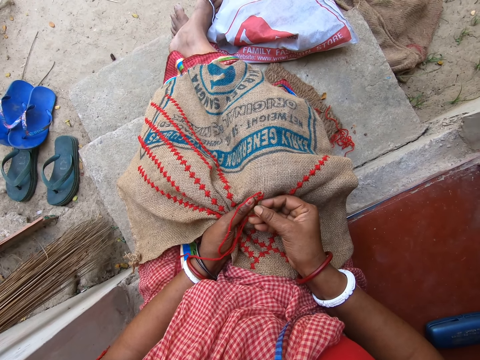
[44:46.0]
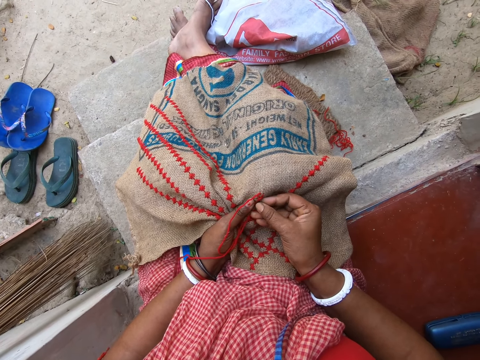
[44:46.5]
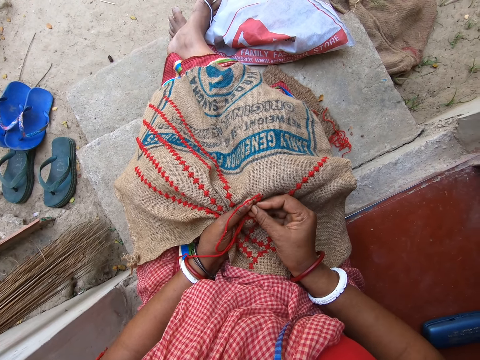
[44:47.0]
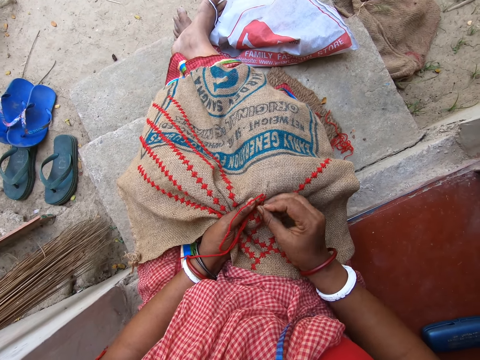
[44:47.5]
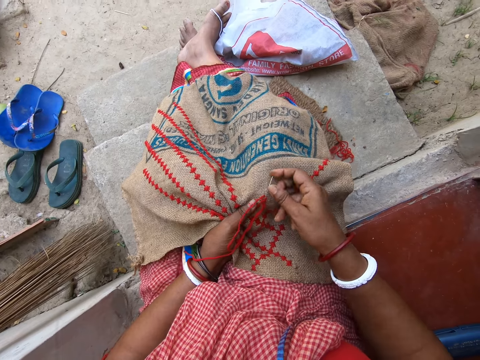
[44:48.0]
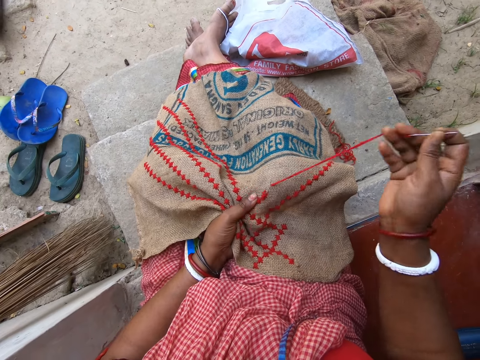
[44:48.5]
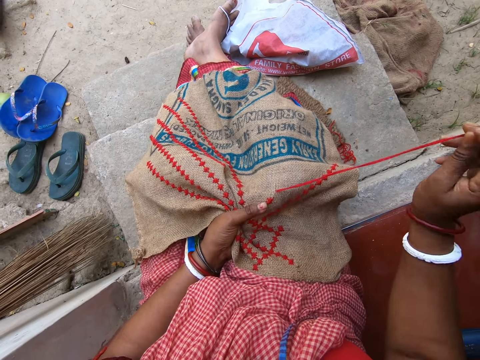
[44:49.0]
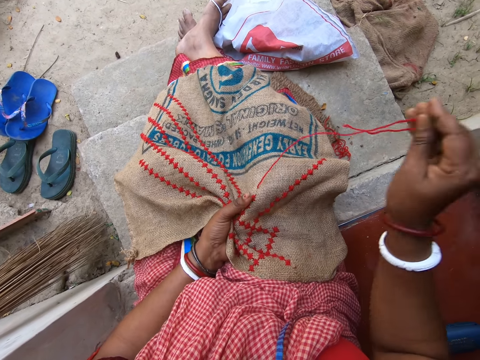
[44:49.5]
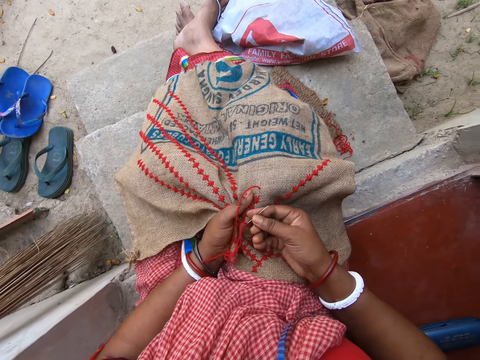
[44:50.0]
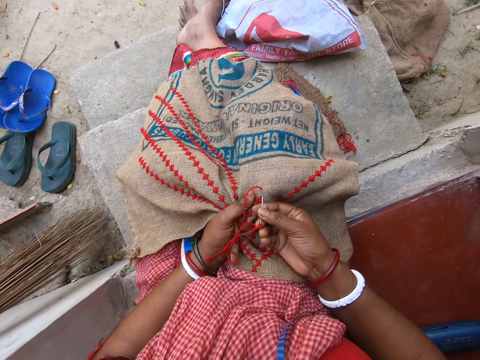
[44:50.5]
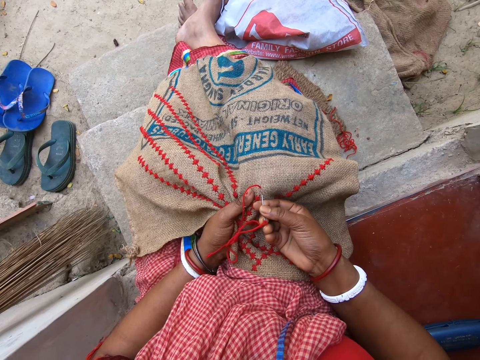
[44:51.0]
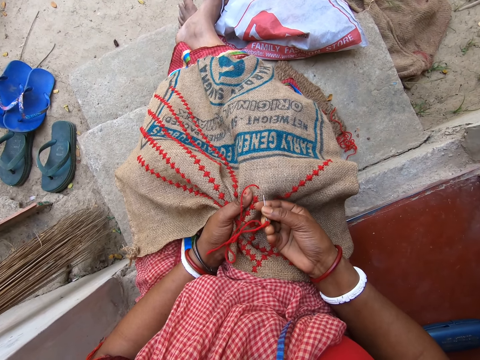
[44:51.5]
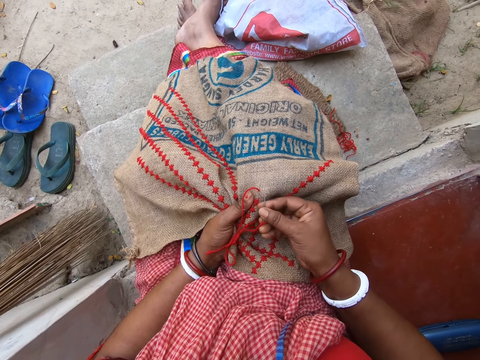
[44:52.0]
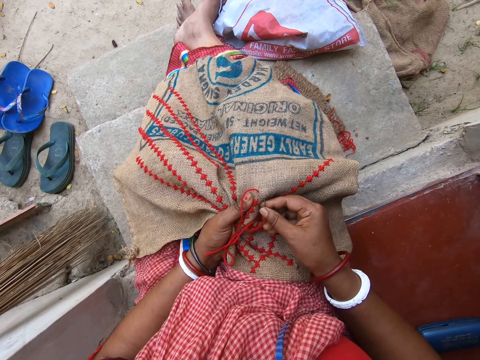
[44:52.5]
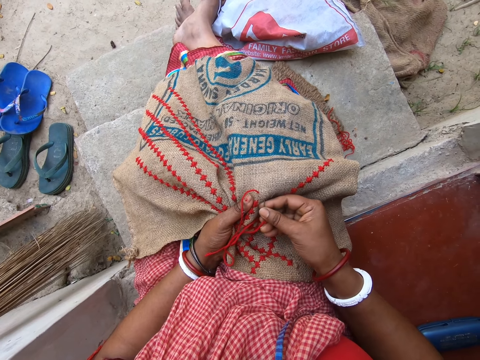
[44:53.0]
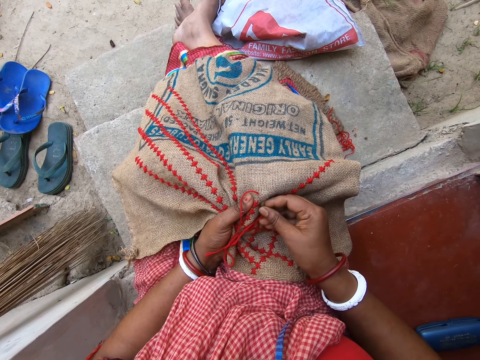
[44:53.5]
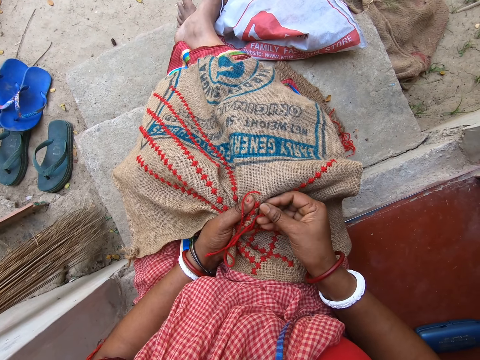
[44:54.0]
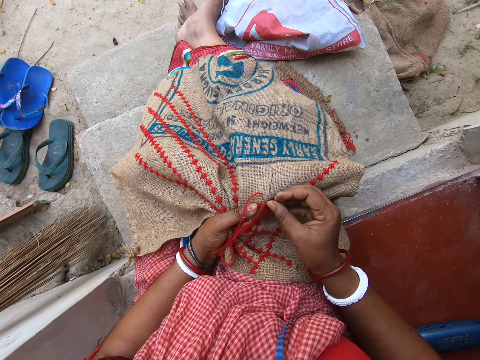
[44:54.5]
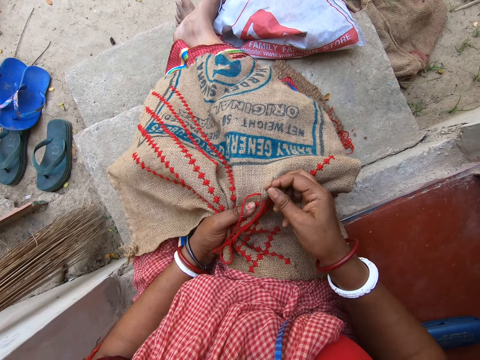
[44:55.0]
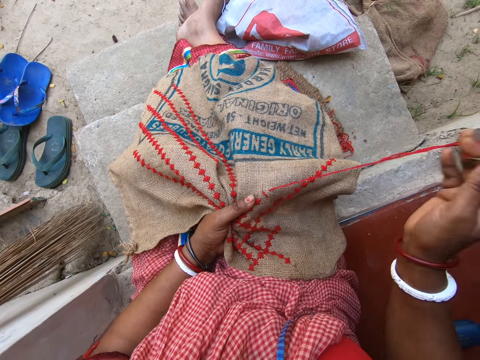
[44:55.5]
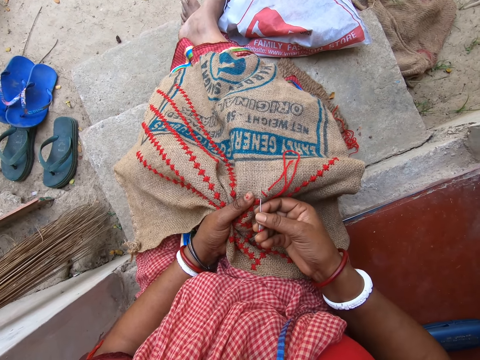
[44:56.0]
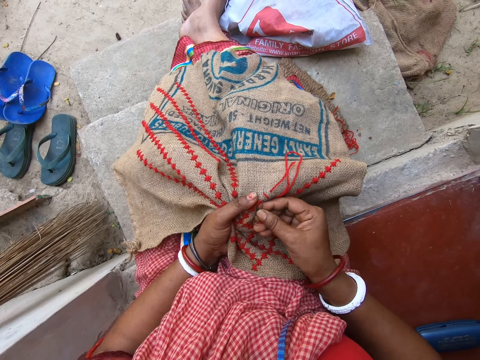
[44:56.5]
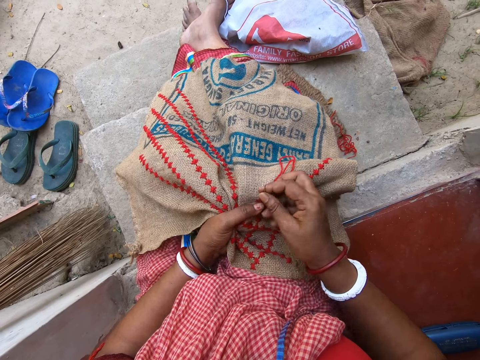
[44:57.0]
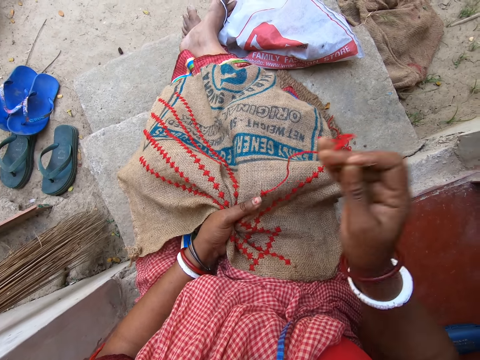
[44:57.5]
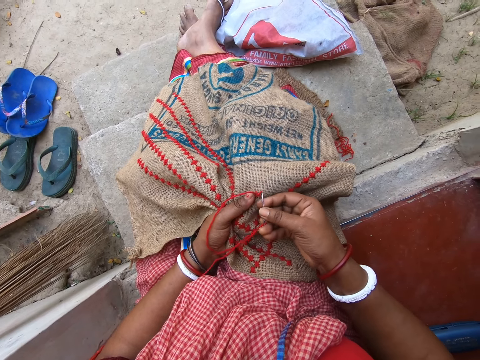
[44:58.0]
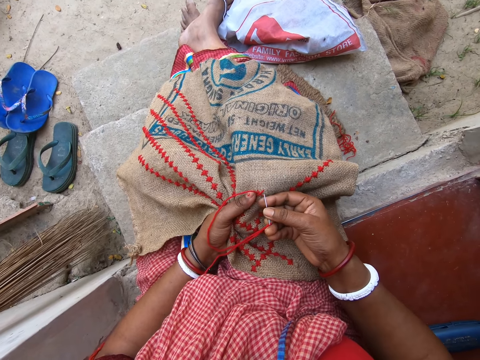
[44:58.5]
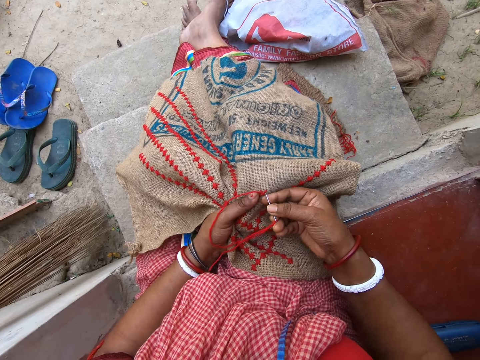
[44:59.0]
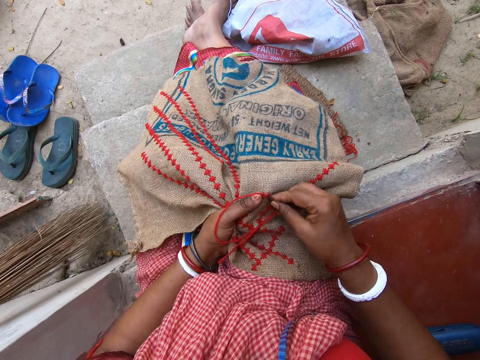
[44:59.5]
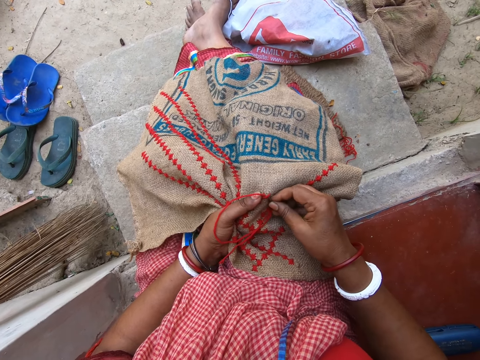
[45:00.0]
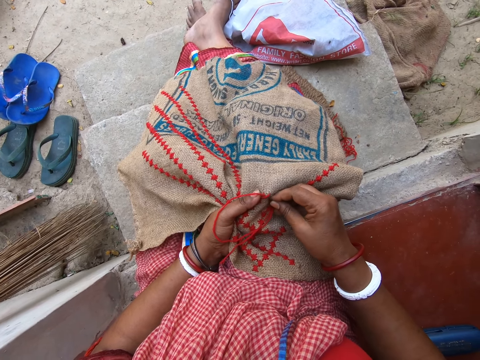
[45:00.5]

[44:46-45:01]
The camera wearer pulls the needle from the jute sack on her lap with her right hand. She adjusts the wool thread in the needle with her right hand. She inserts the needle in her right hand in the jute sack on her lap. She pulls the needle from the jute sack on her lap with her right hand. She inserts the needle in her right hand in the jute sack on her lap. She pulls the needle from the jute sack on her lap with her right hand. She adjusts the wool thread in the needle with her right hand. She inserts the needle in her right hand in the jute sack on her lap.

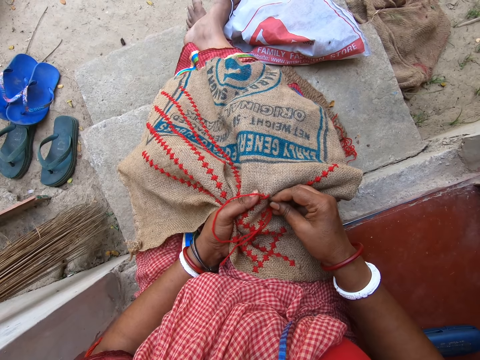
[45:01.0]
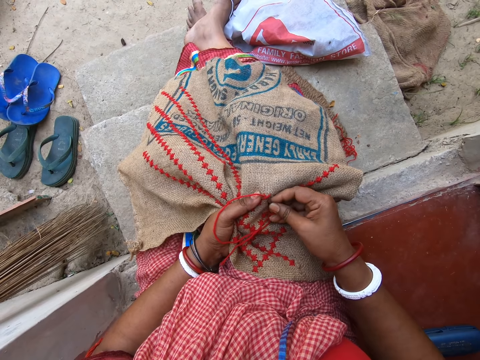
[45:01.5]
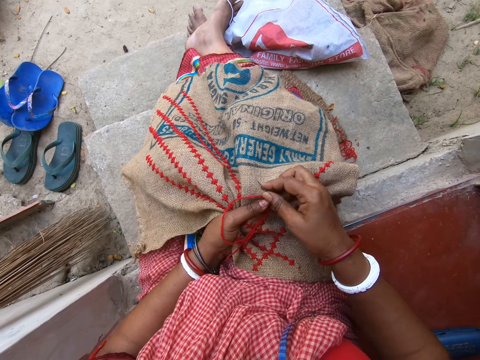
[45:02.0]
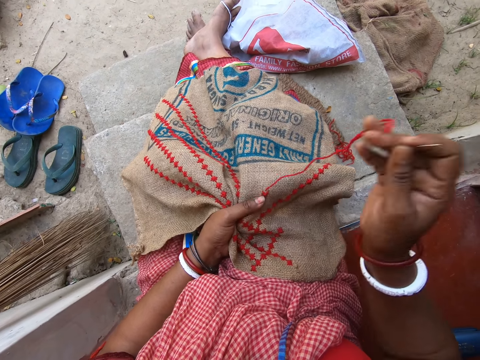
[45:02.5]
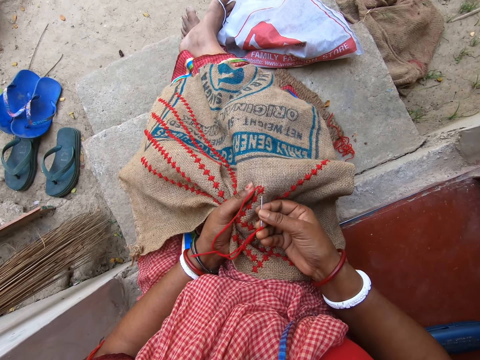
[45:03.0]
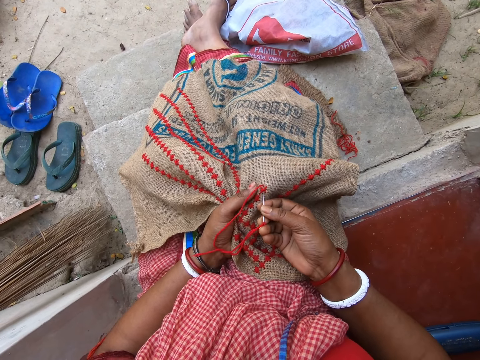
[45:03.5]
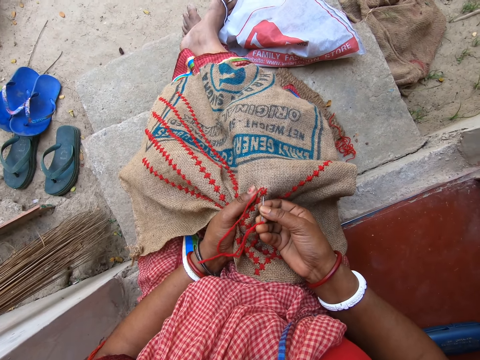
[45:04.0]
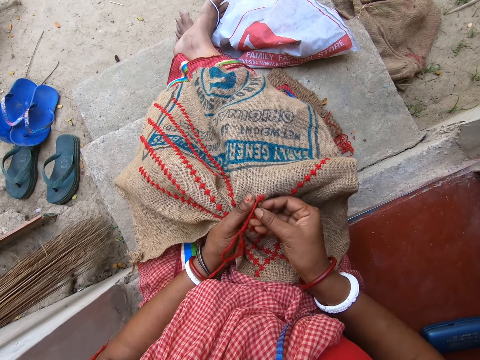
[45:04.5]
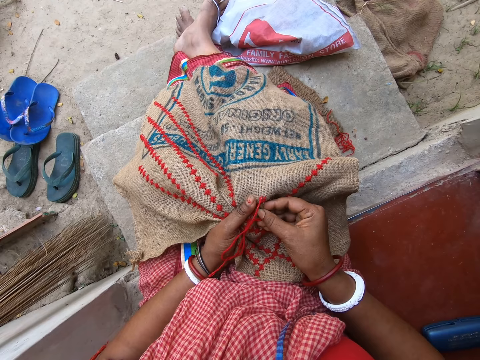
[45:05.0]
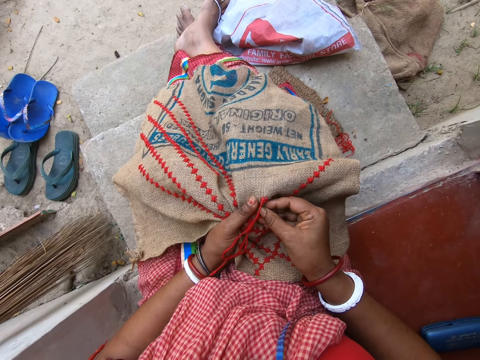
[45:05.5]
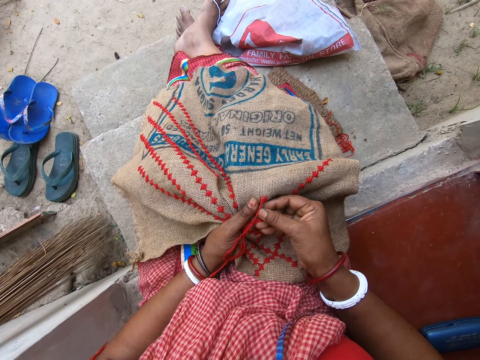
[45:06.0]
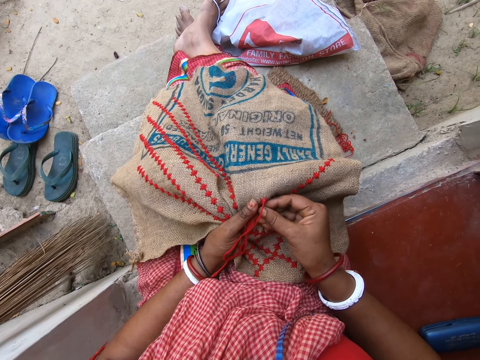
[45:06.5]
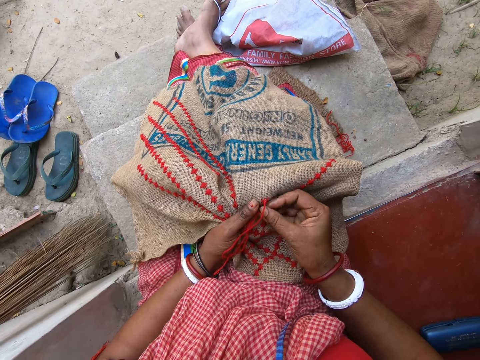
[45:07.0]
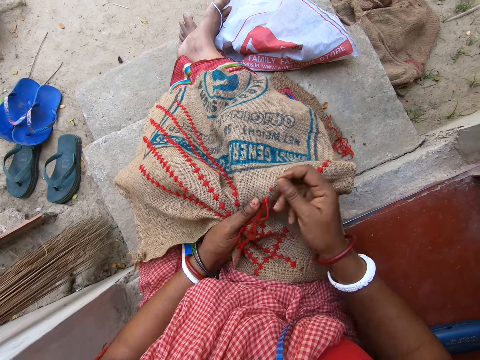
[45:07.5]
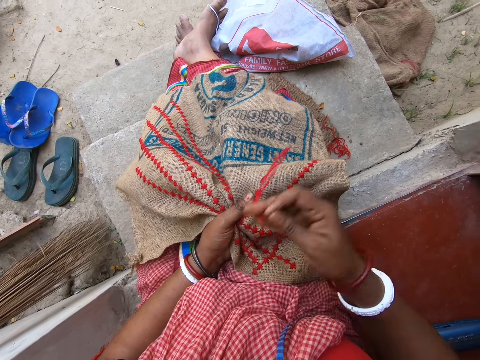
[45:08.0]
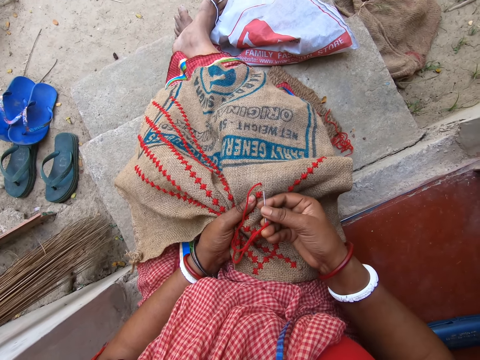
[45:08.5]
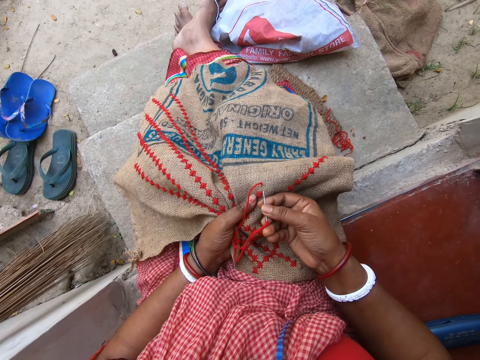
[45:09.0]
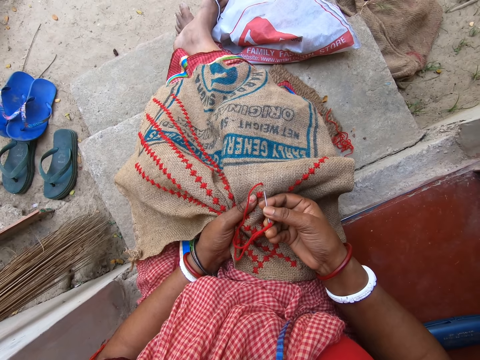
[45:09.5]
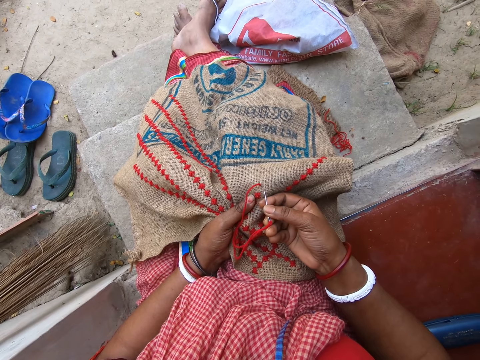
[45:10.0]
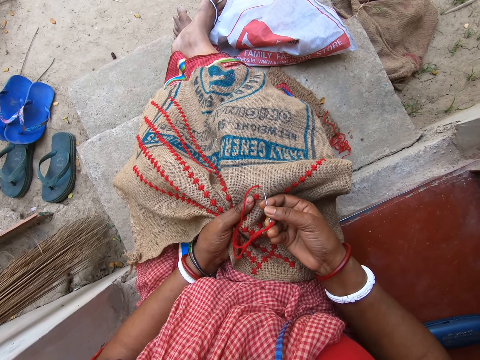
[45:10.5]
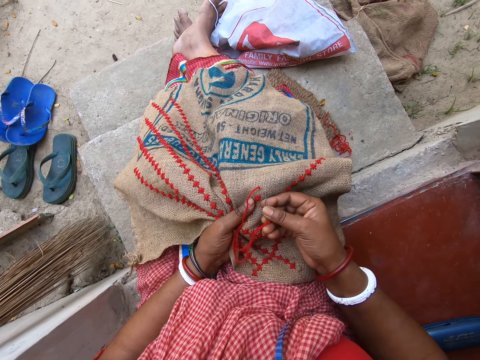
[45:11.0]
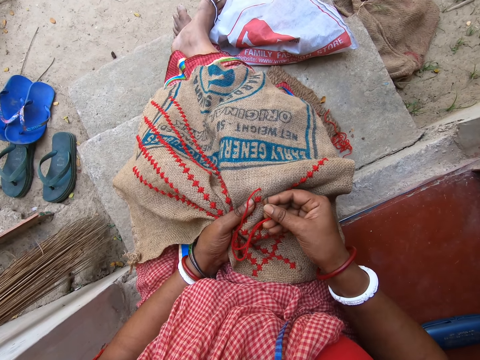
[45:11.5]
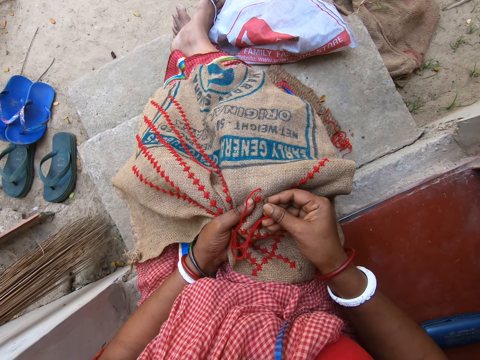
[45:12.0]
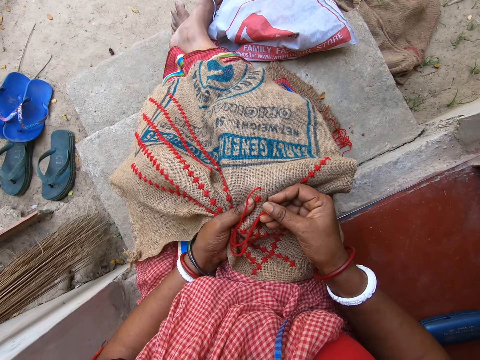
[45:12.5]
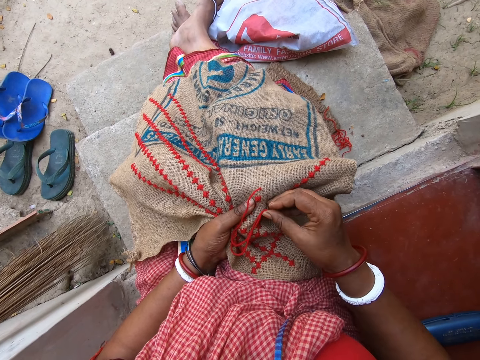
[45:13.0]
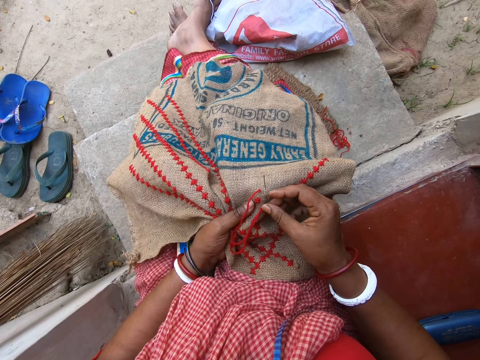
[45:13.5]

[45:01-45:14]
The camera wearer pulls the needle from the jute sack on her lap with her right hand. She adjusts the wool thread in the needle with her right hand. She inserts the needle in her right hand in the jute sack on her lap. She pulls the needle from the jute sack on her lap with her right hand. She adjusts the wool thread in the needle with her right hand. She inserts the needle in her right hand in the jute sack on her lap.
